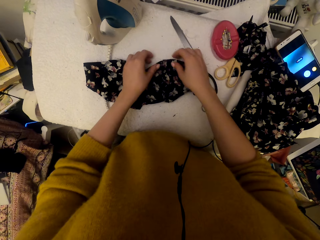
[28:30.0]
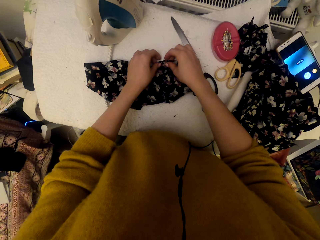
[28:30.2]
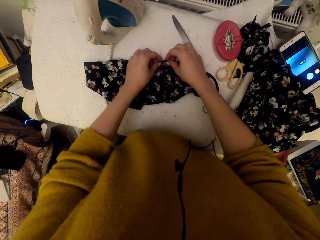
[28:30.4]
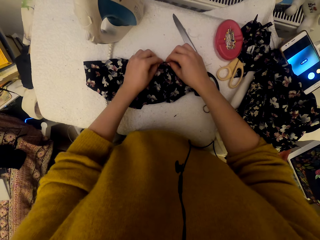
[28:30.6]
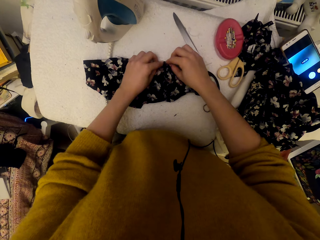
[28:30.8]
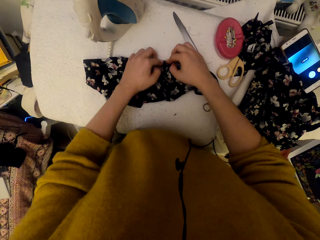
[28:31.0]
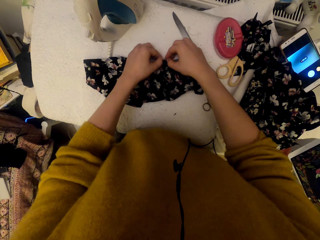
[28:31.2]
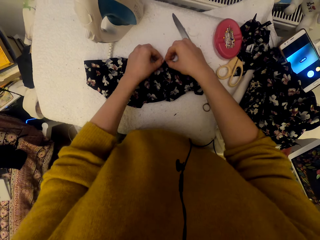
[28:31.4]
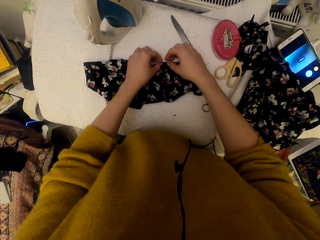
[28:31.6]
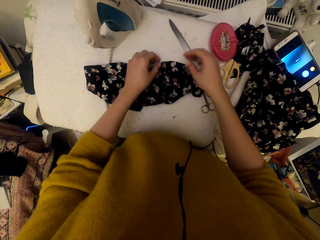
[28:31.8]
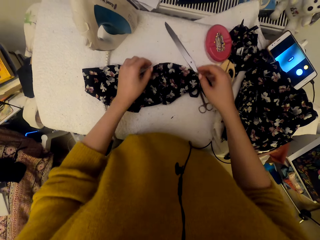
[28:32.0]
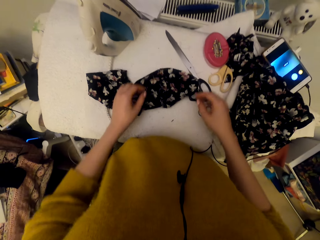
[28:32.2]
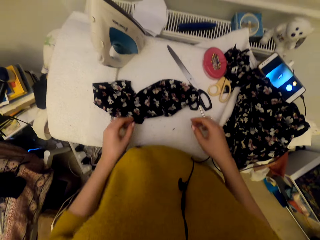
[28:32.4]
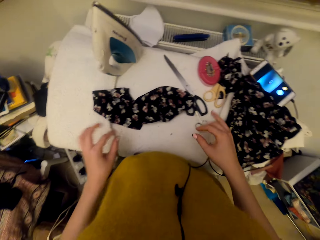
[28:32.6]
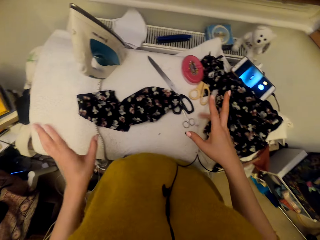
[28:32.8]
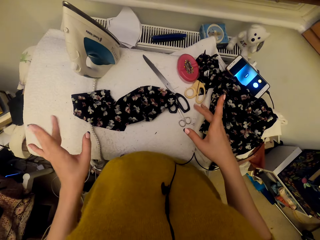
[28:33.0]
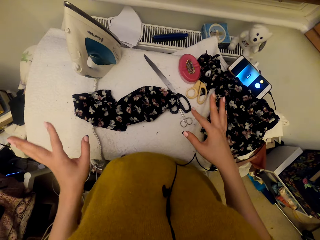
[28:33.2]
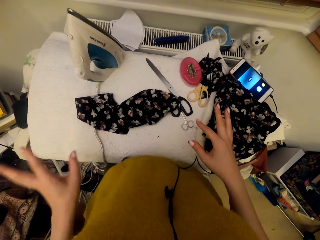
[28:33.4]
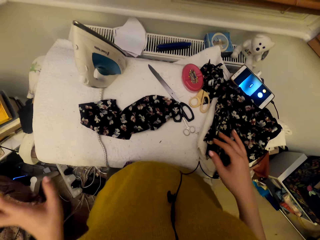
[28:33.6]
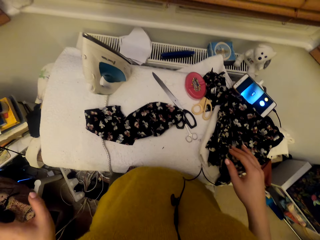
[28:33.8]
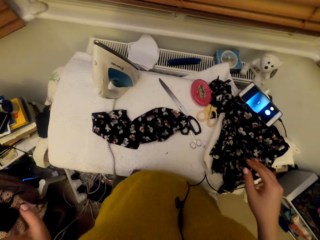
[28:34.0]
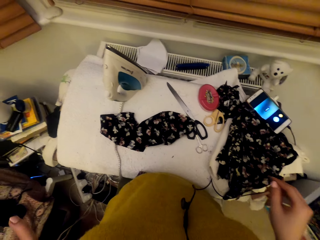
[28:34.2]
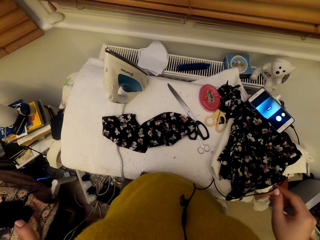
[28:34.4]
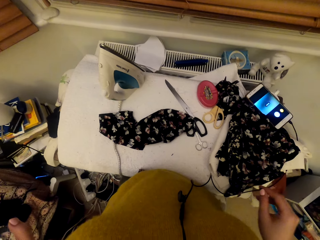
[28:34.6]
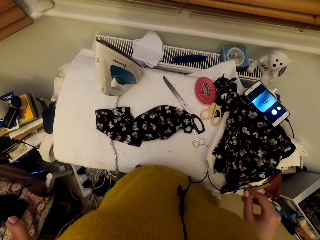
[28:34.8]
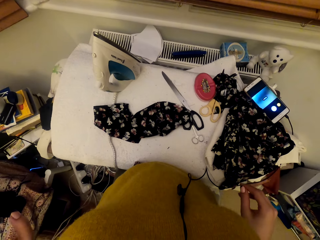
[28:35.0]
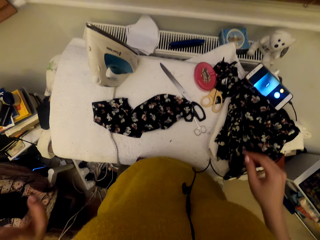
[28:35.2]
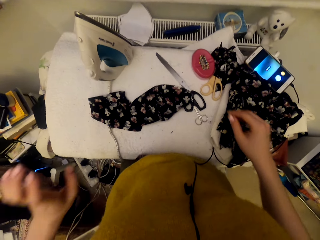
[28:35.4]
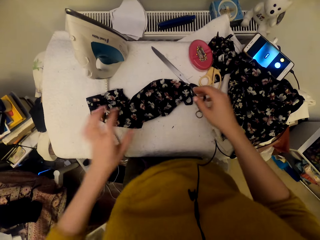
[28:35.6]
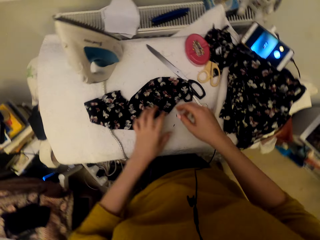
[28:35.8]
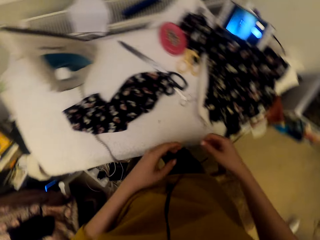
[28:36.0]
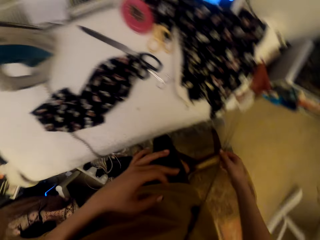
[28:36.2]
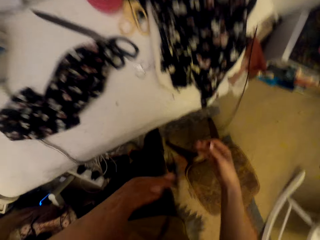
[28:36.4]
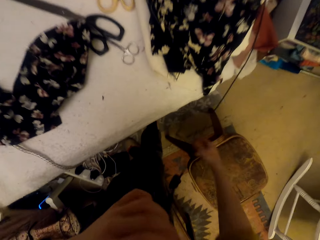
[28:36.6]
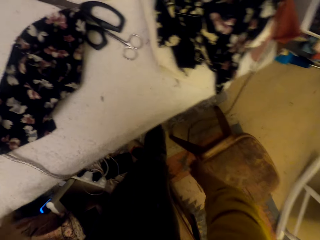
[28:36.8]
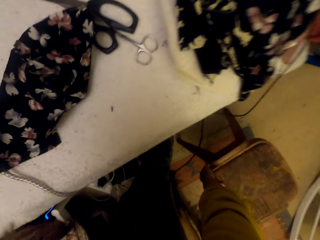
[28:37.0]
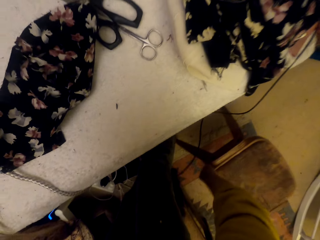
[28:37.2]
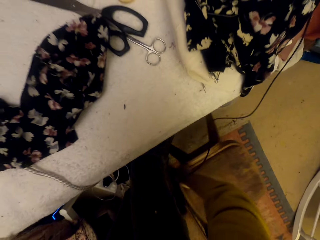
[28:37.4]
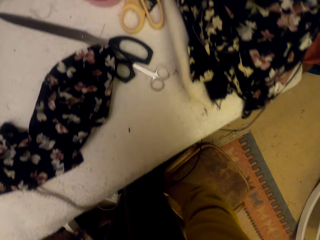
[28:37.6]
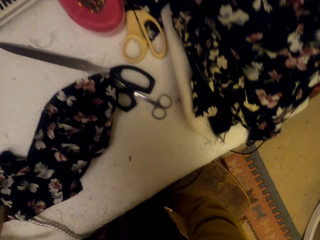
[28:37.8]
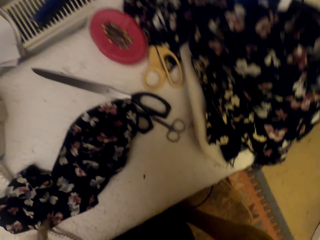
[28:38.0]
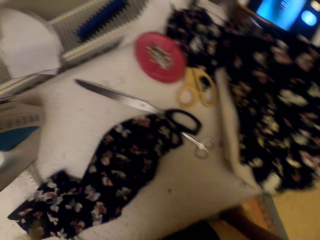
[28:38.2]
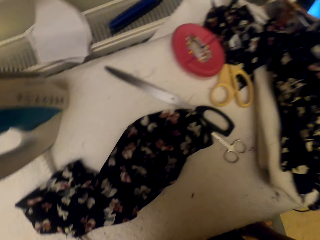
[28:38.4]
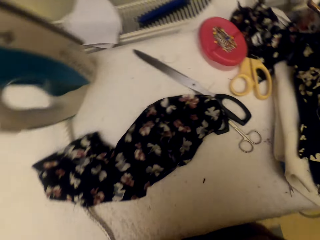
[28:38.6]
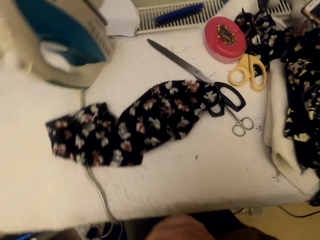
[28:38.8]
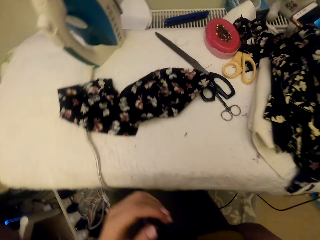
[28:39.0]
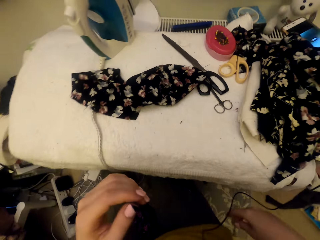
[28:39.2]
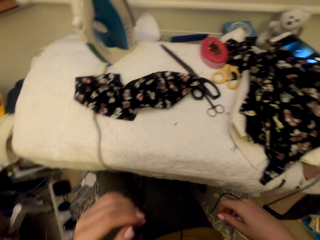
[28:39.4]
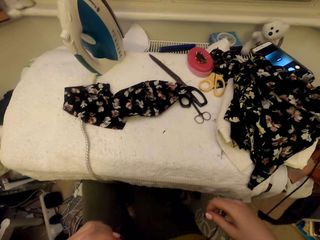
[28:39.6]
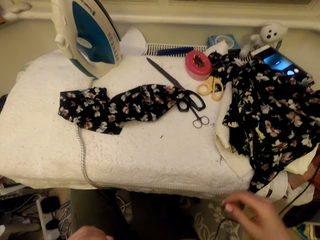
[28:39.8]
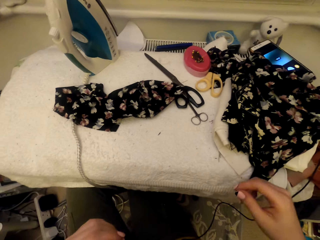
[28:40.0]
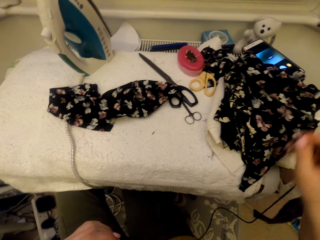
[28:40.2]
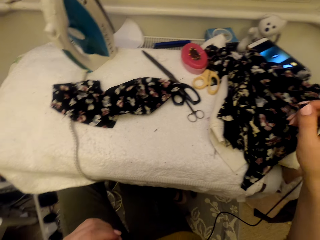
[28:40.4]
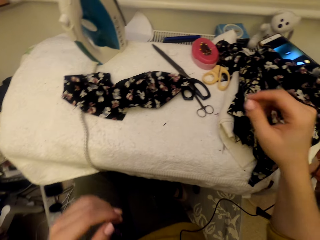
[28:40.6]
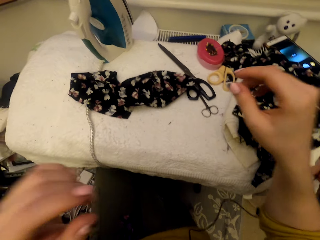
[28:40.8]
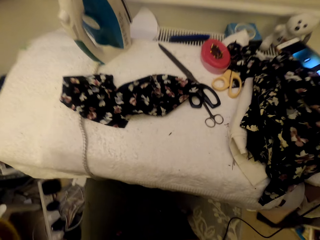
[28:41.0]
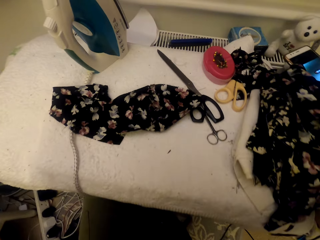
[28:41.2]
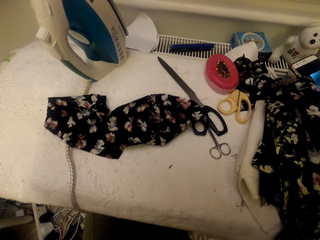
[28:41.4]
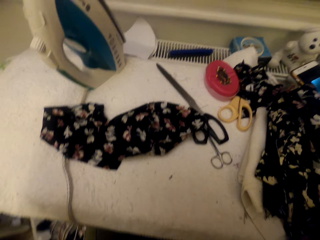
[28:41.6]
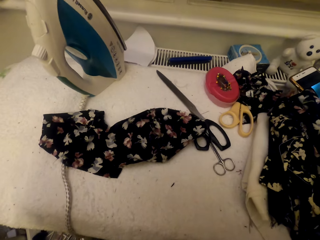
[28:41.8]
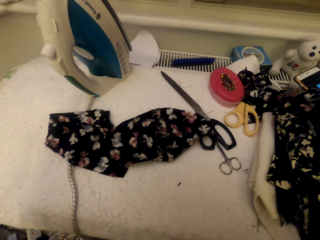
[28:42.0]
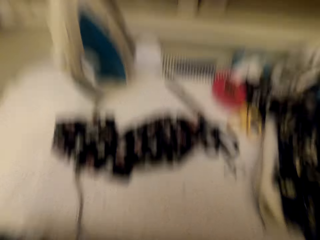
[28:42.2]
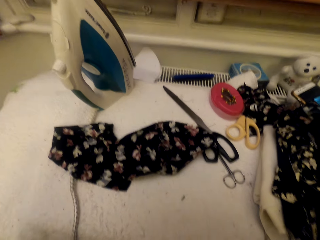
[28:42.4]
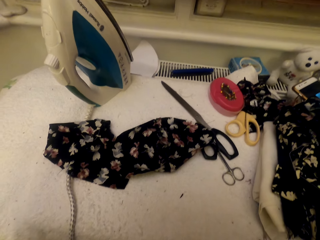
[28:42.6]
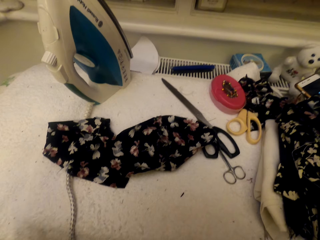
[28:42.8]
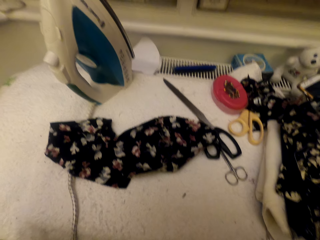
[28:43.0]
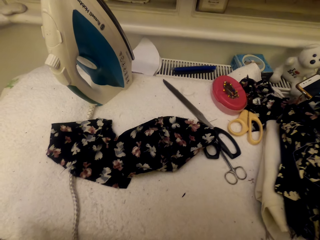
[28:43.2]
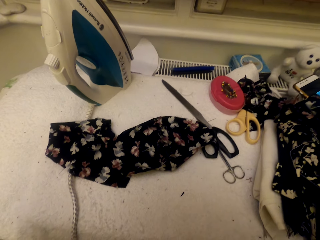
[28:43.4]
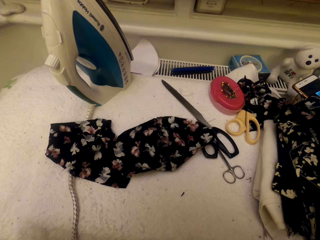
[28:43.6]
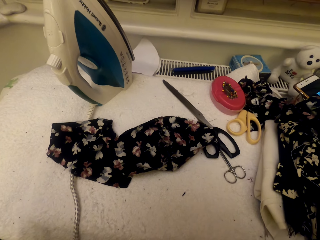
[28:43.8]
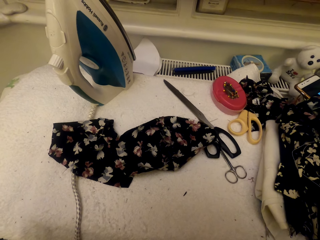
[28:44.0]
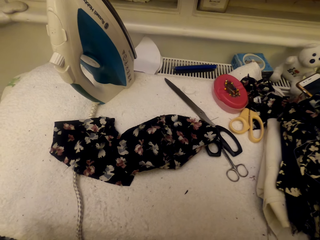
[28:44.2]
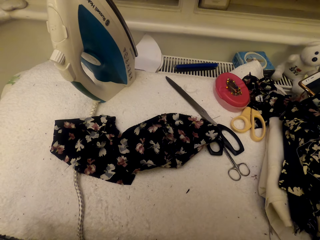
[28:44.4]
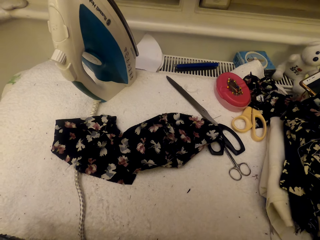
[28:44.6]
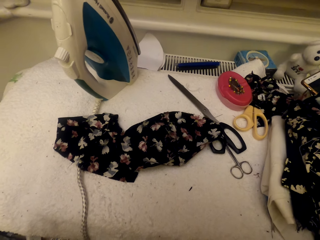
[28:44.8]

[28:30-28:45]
The camera wearer folds a material. They stretch fingers and move hands. They pull a stool on the floor. They sit on the stool. They lift hands. They adjust a camera.

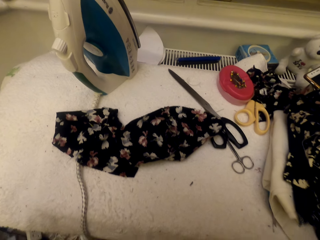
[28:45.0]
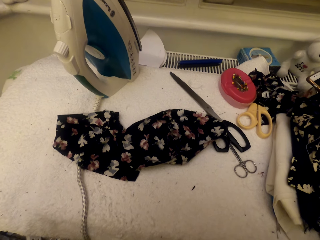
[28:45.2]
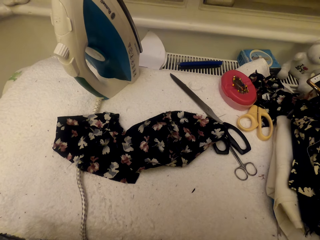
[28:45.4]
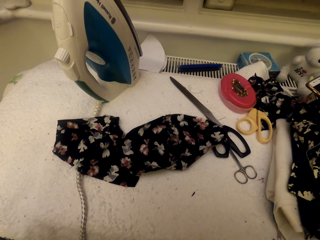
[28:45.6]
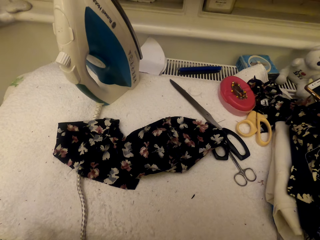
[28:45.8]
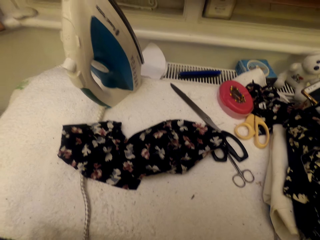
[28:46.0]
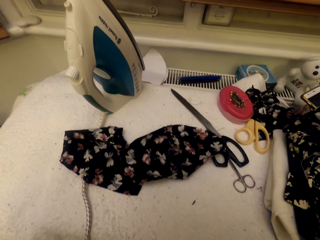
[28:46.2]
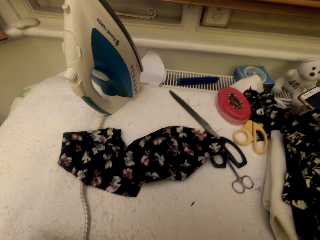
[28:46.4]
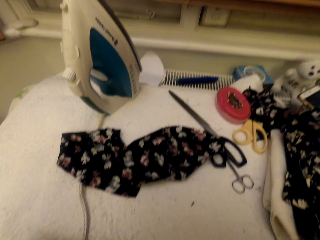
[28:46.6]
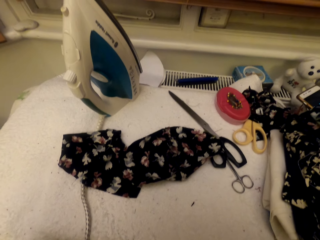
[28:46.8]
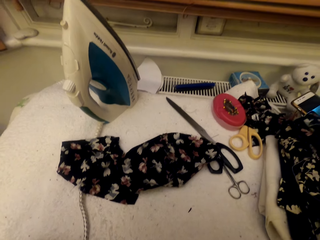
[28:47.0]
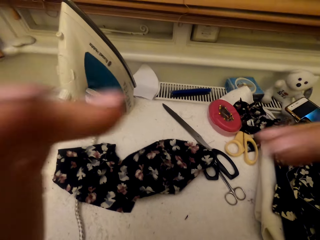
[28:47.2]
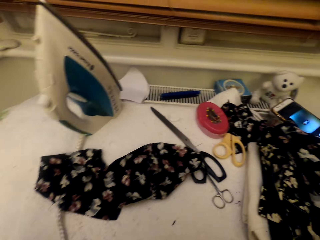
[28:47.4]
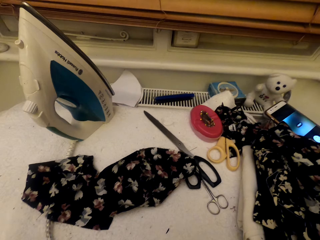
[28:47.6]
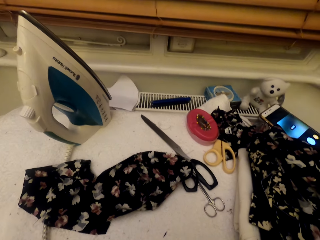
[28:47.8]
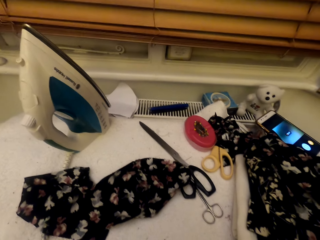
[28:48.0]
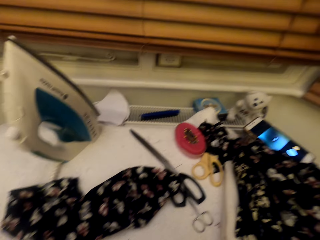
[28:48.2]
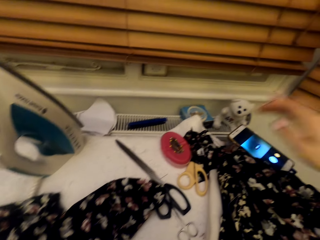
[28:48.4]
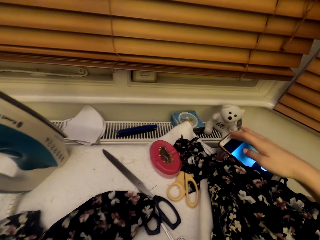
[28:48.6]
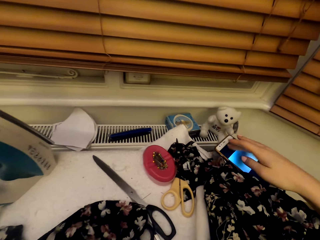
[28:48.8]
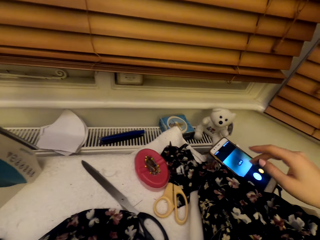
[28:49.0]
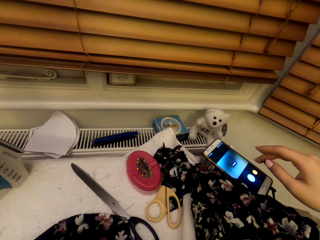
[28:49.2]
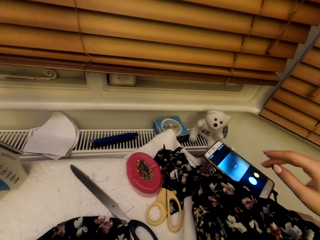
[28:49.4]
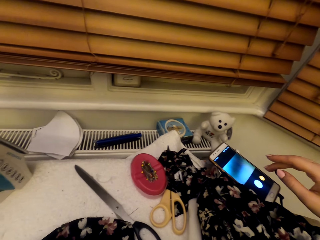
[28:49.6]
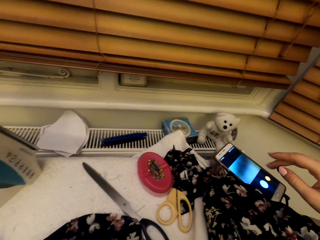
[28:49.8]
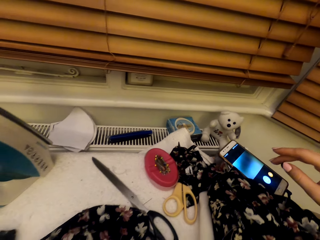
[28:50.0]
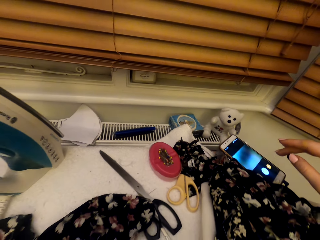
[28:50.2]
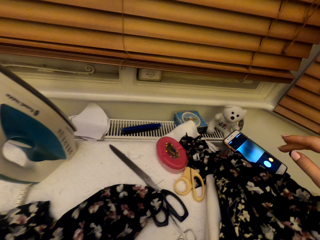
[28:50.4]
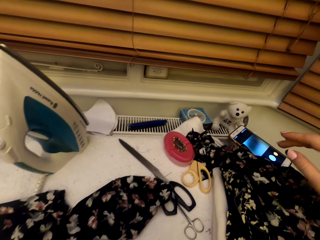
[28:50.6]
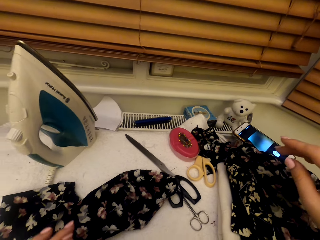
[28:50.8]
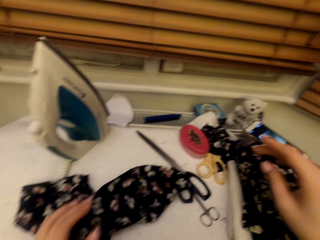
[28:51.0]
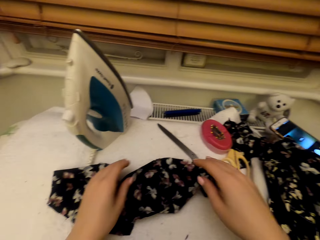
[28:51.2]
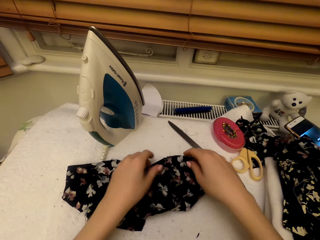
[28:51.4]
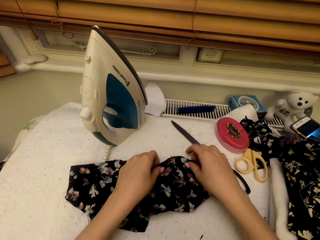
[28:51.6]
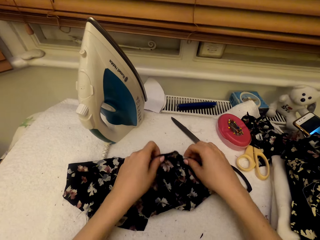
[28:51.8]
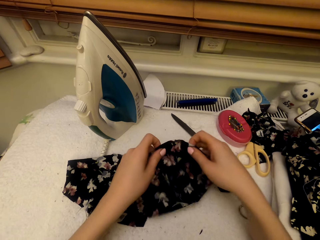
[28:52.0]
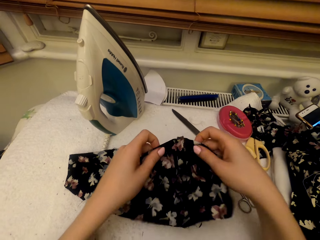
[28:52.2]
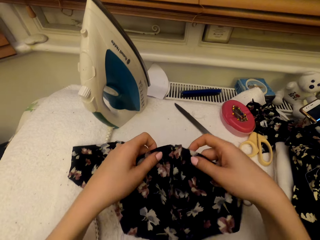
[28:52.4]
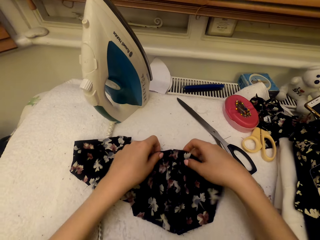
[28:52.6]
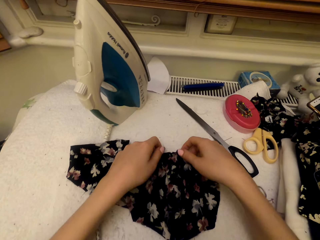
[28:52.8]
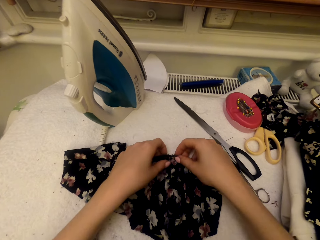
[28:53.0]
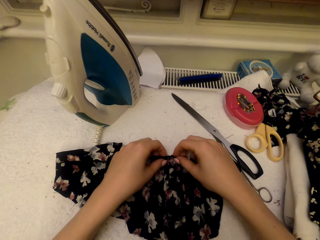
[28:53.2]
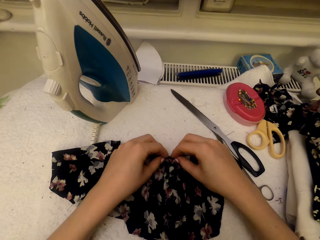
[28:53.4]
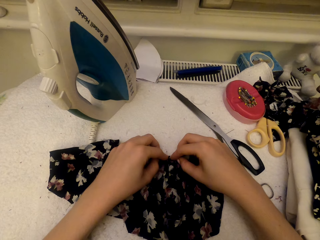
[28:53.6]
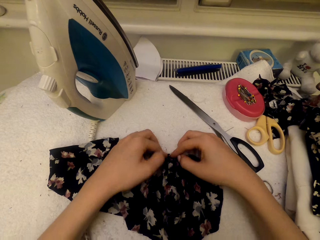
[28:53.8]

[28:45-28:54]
The camera wearer operates a phone. They adjust a cloth material piece on the right side. They move materials on a table.
